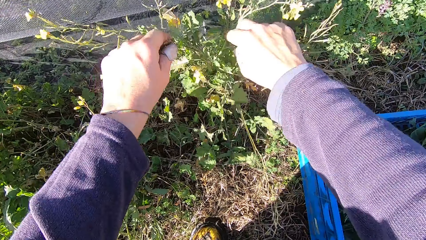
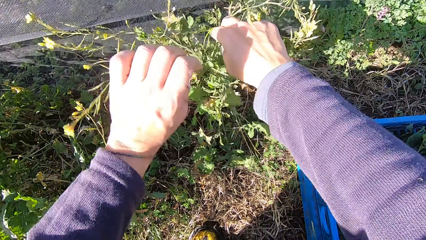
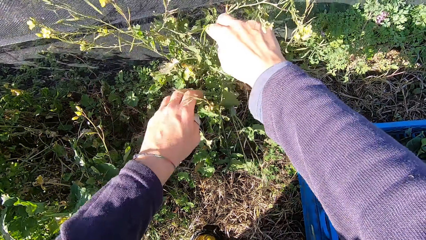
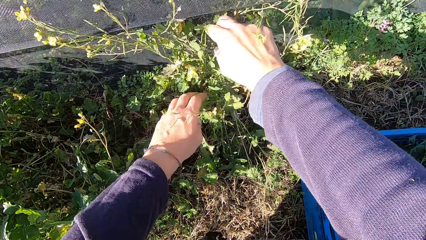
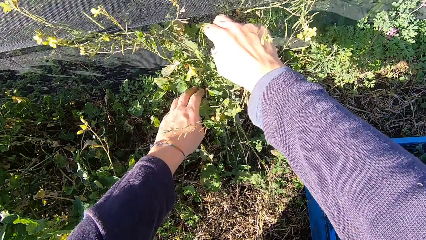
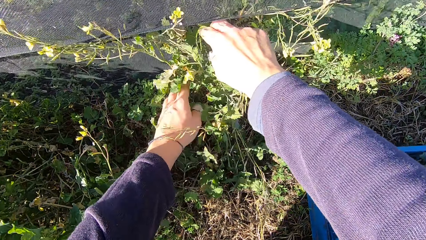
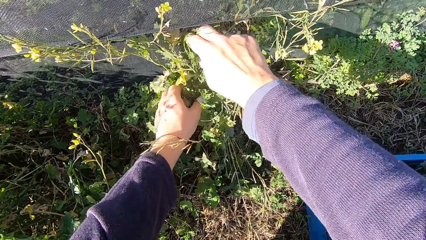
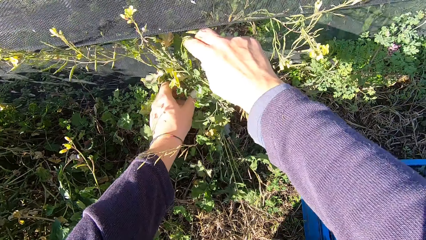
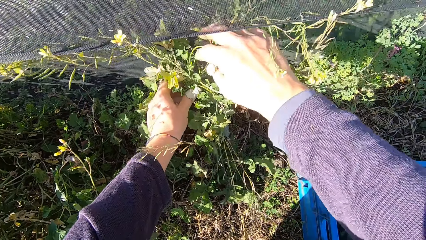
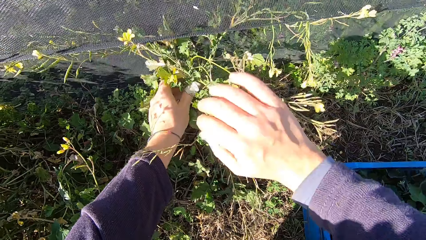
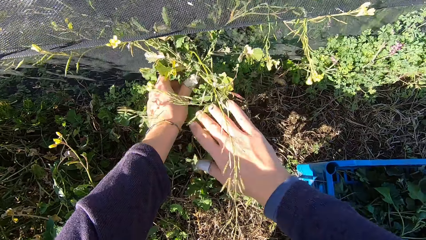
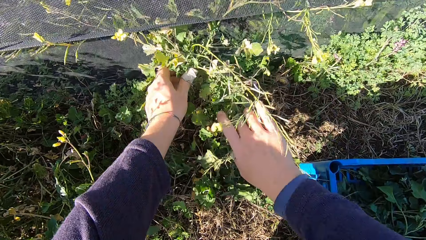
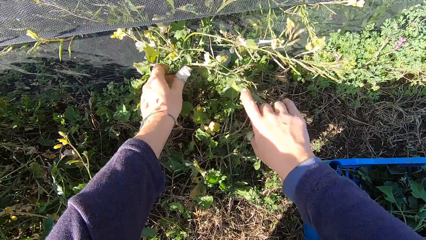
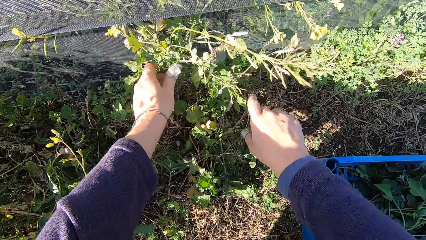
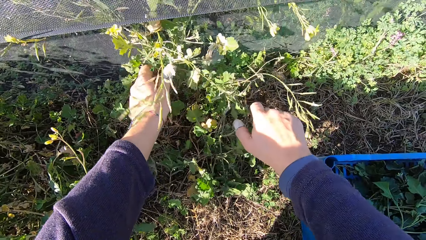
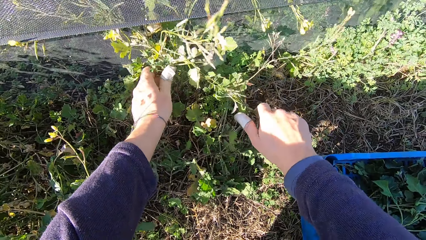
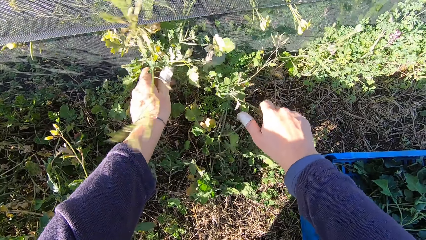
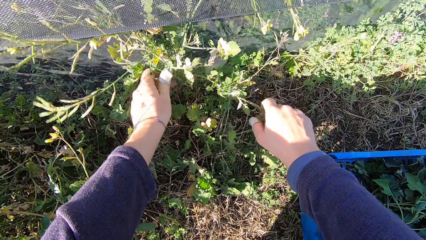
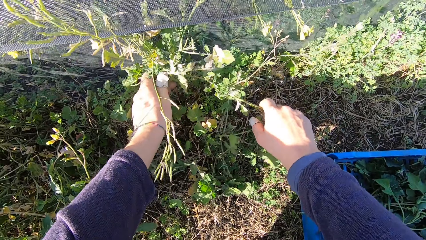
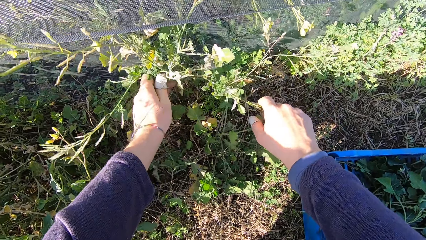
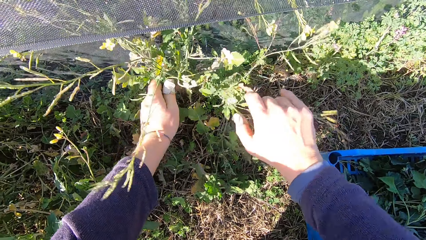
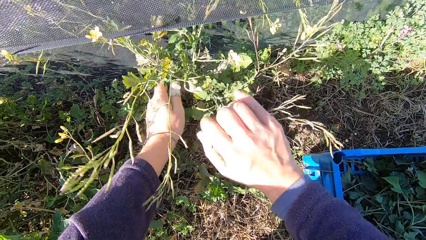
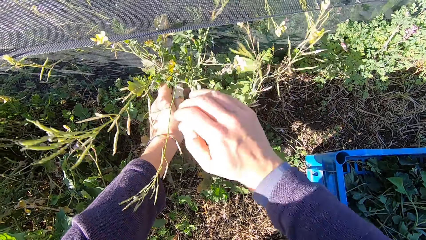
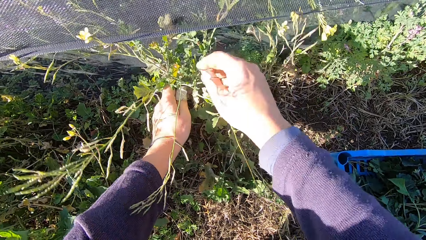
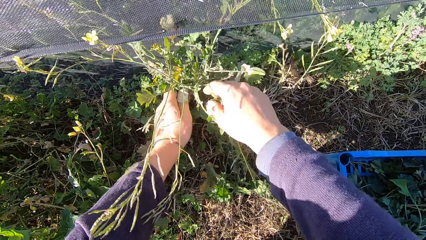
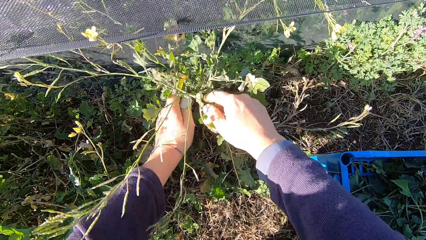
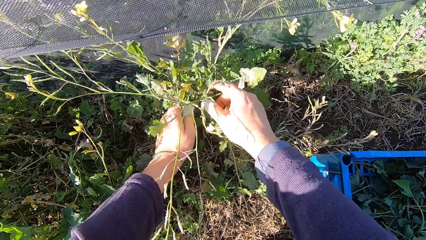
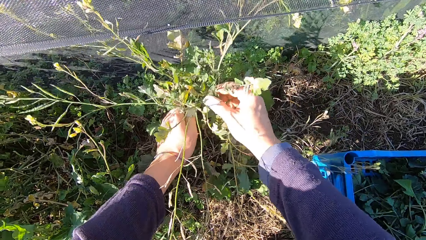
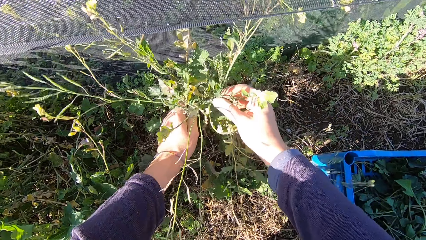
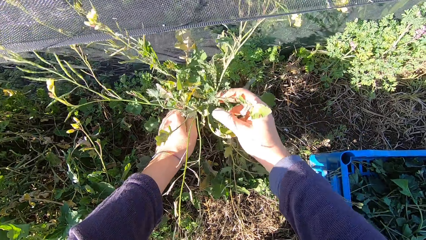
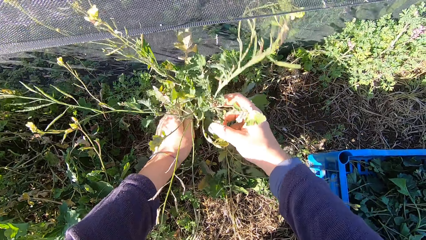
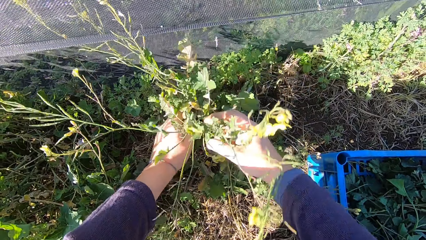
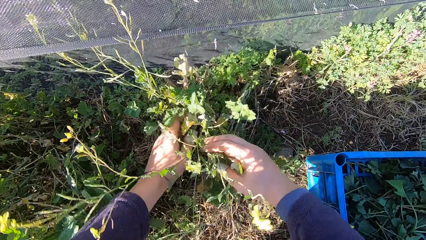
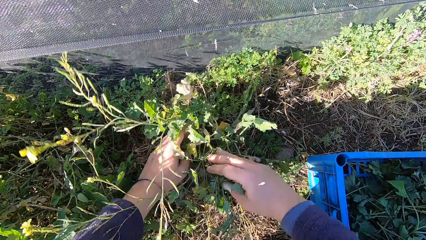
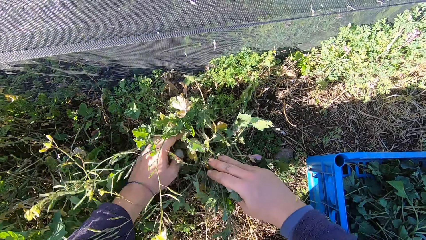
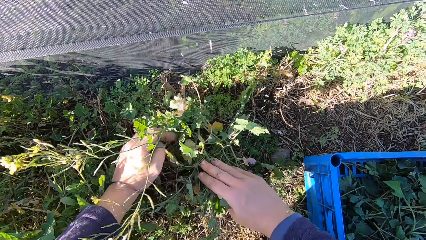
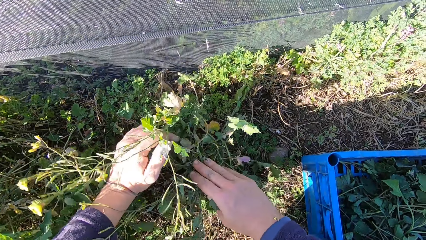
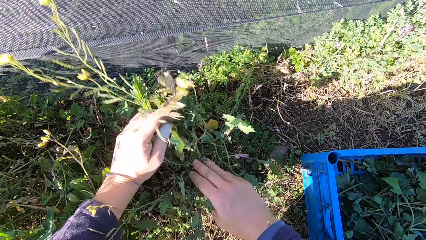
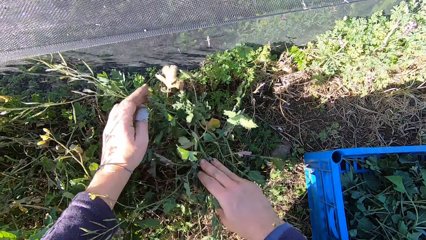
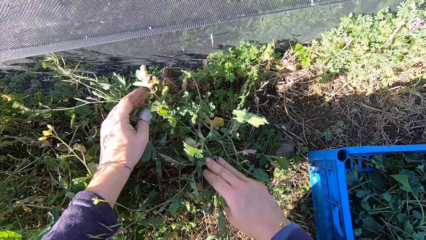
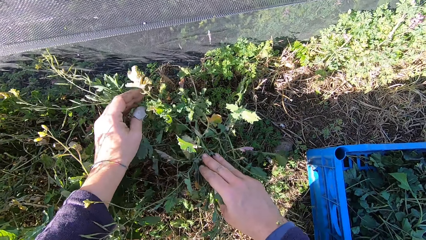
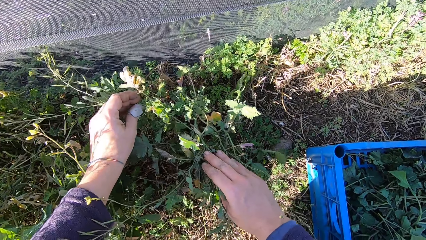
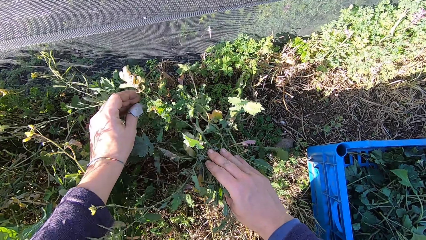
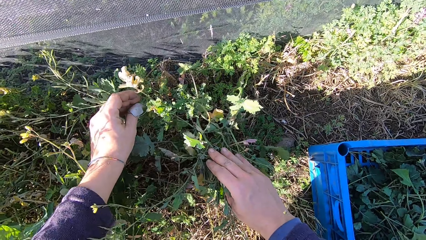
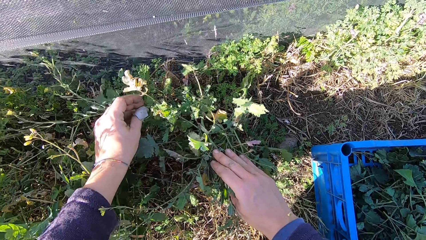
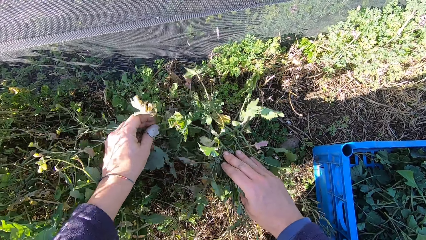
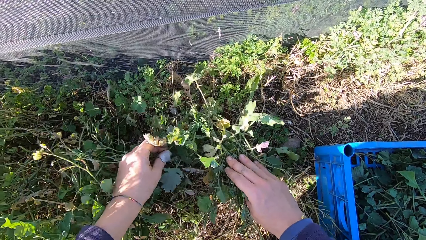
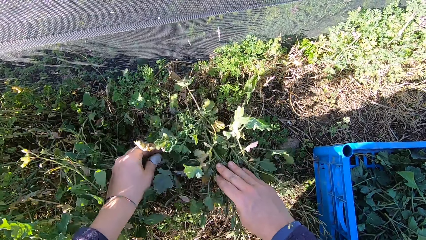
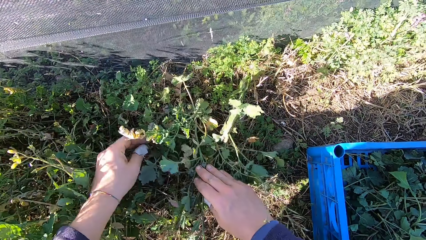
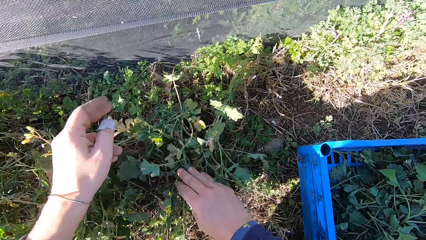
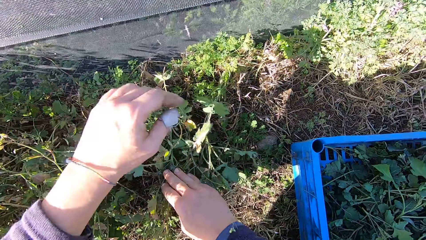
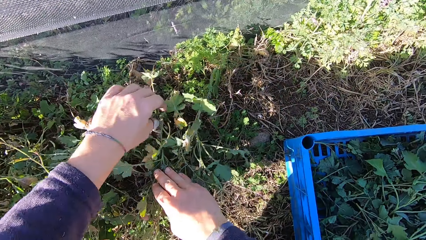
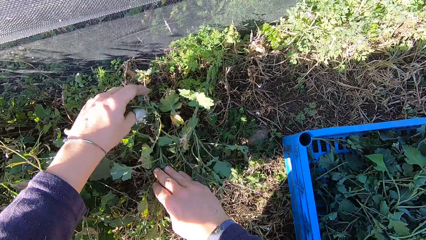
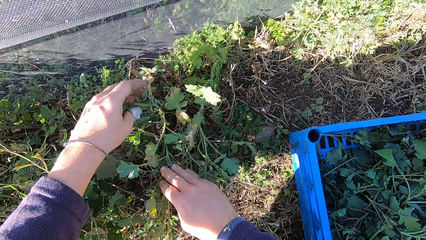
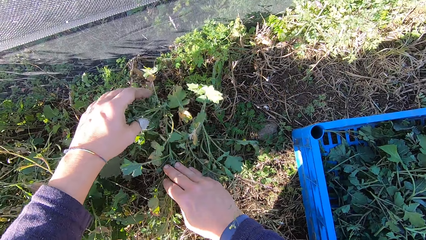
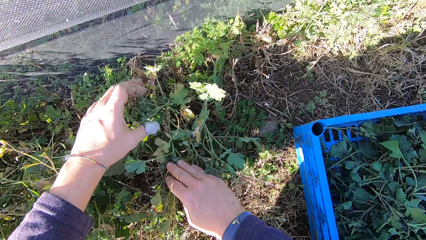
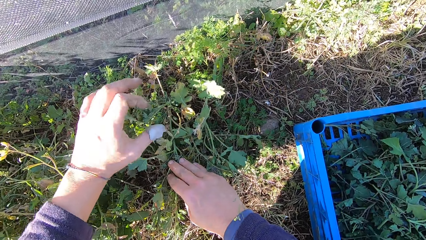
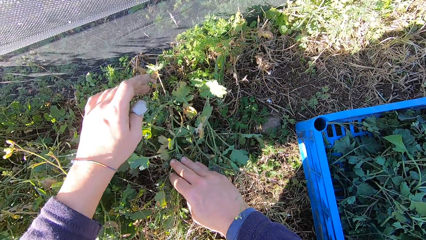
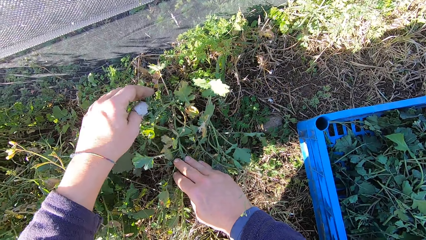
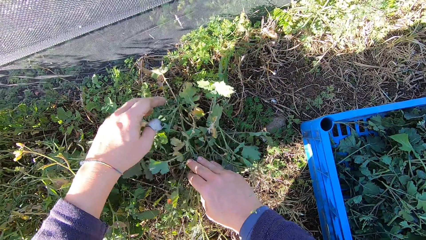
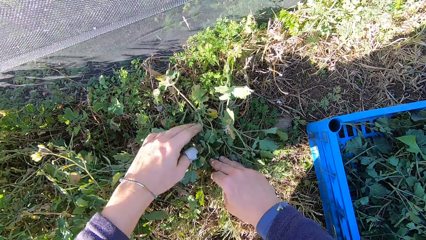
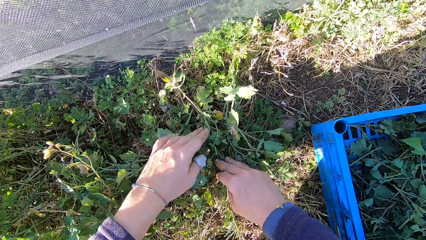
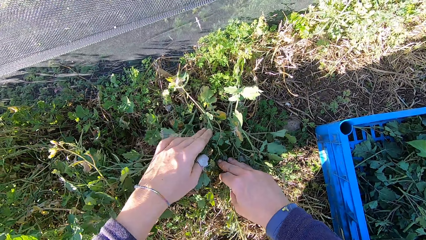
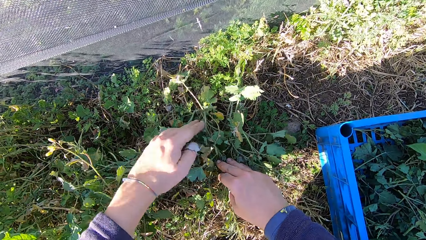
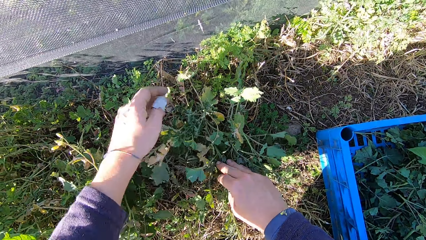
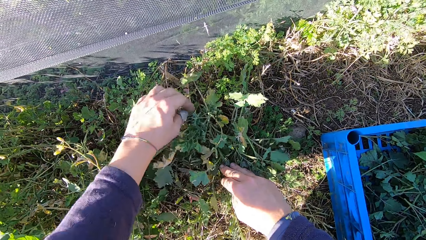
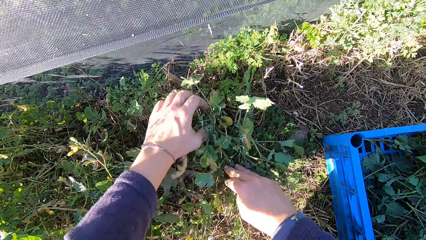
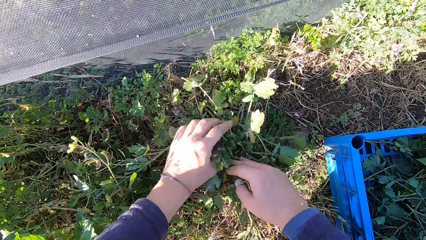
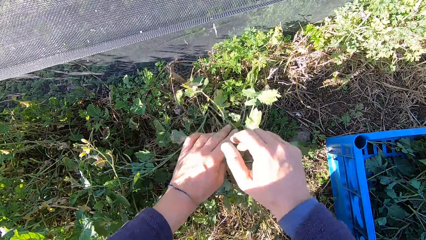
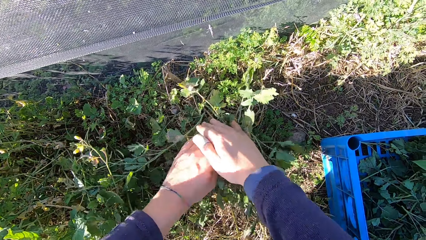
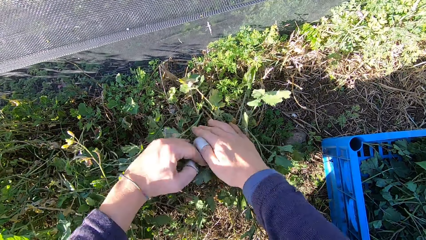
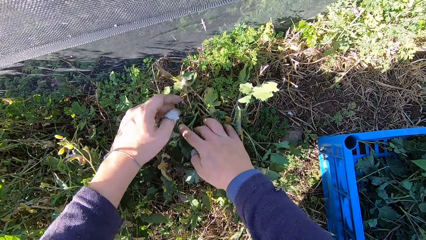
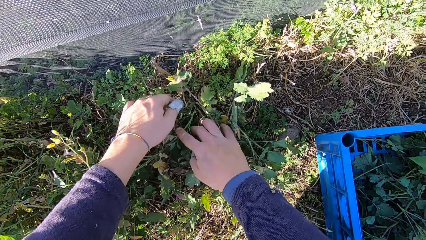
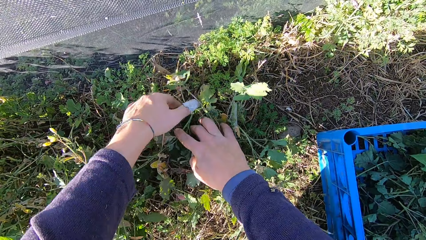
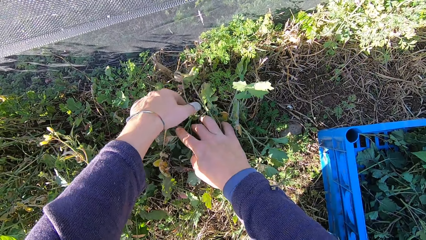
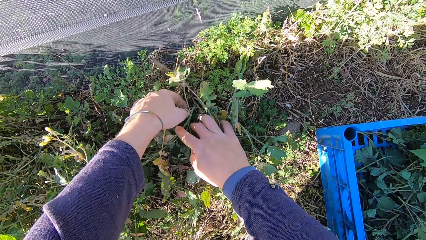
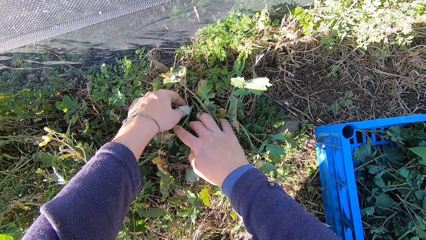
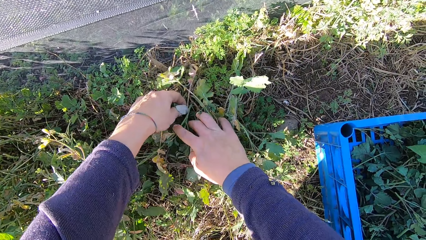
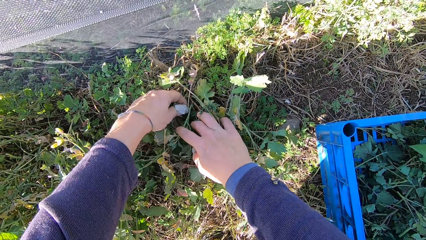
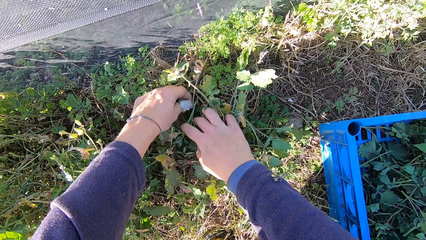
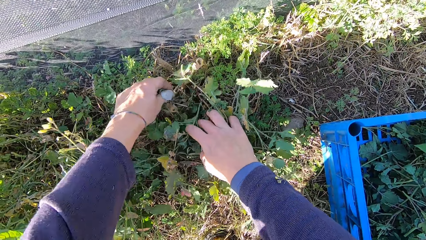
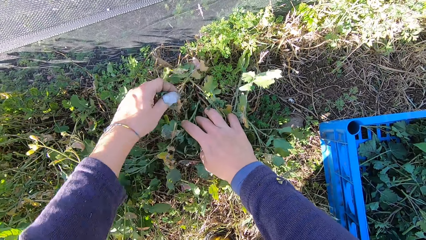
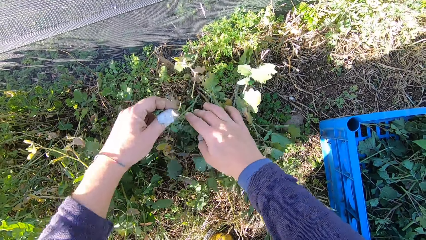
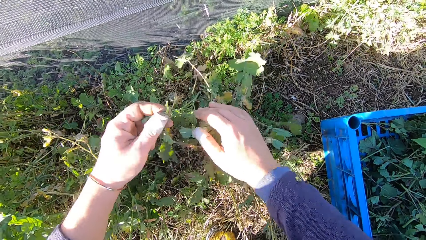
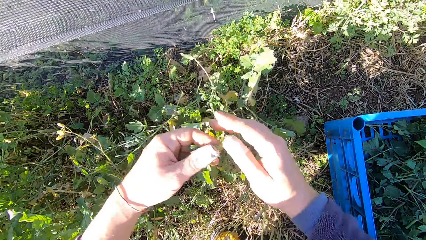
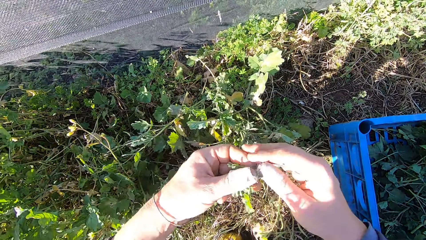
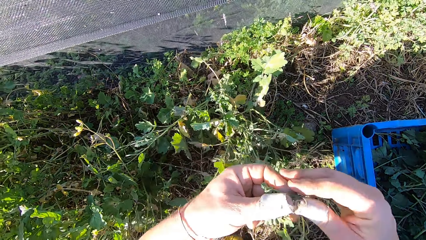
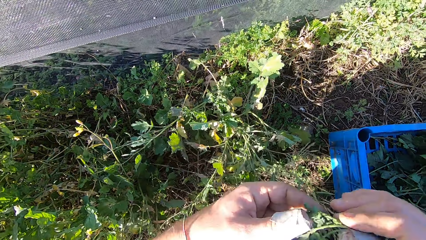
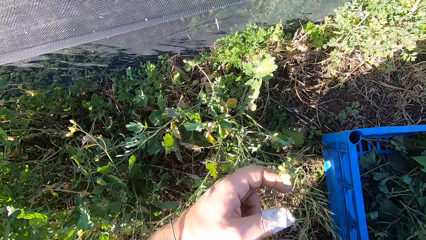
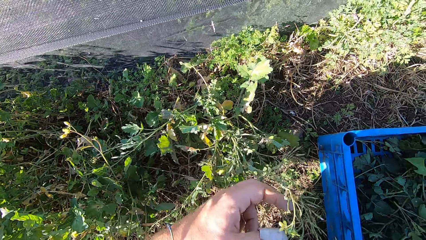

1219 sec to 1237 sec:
The camera wearer cuts a stem from the plant with his hand. He drops the stem in the basket.
